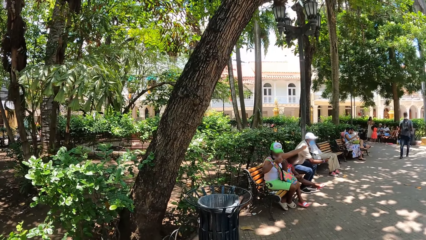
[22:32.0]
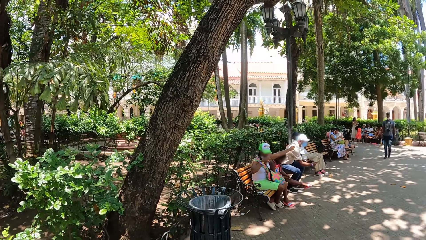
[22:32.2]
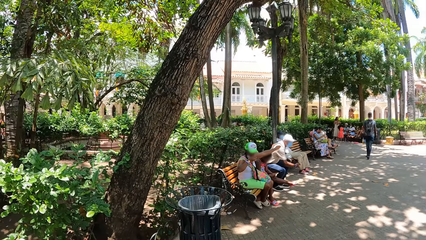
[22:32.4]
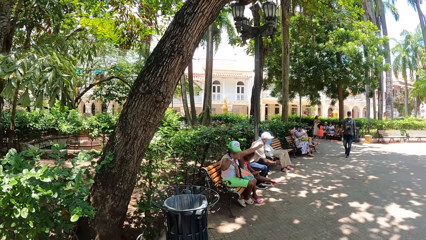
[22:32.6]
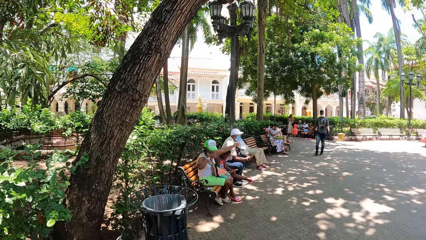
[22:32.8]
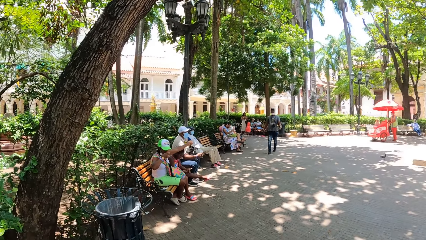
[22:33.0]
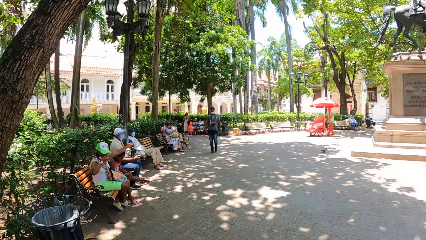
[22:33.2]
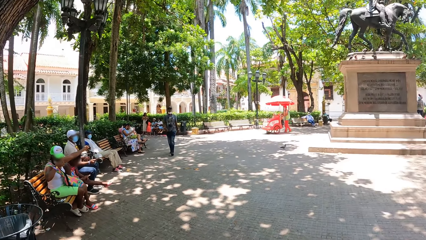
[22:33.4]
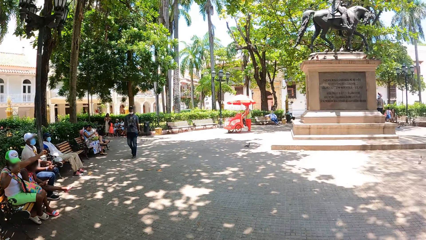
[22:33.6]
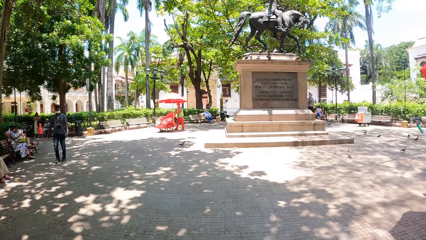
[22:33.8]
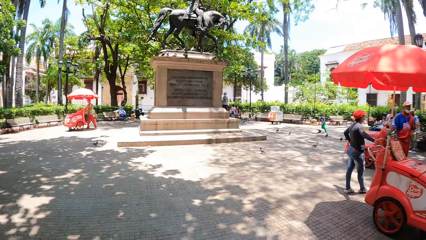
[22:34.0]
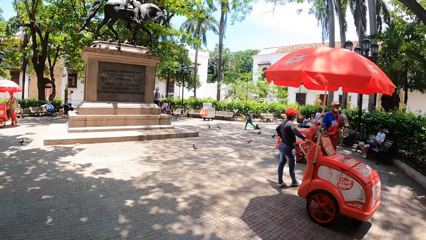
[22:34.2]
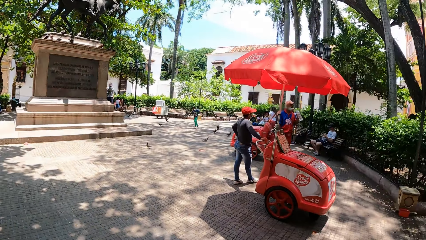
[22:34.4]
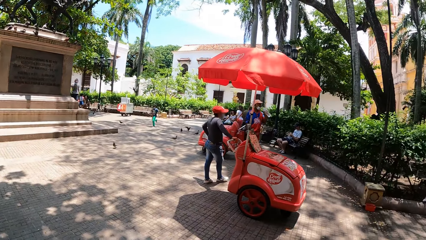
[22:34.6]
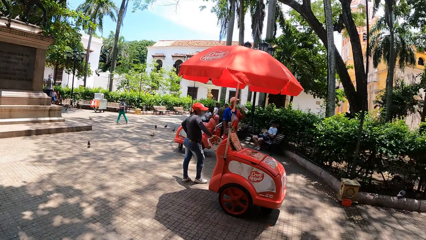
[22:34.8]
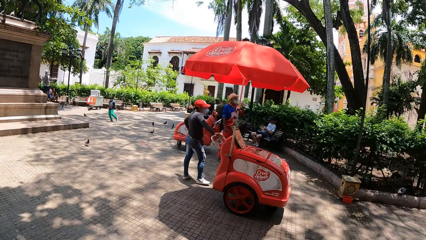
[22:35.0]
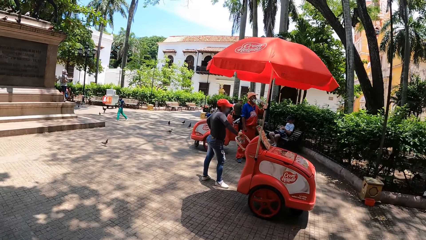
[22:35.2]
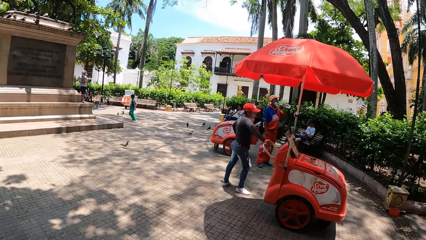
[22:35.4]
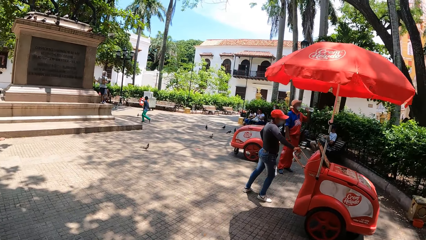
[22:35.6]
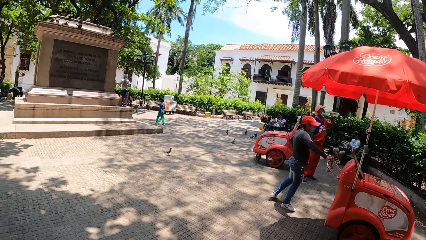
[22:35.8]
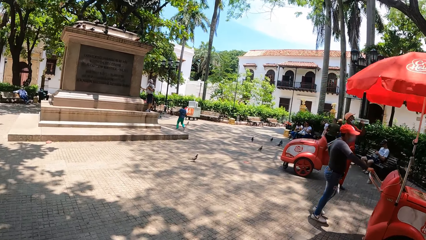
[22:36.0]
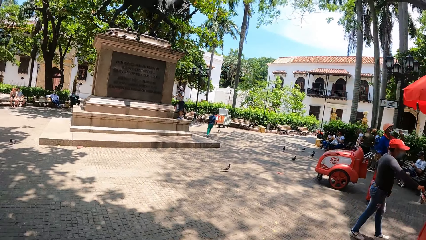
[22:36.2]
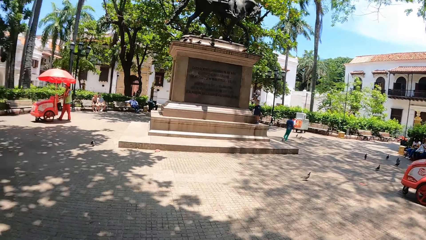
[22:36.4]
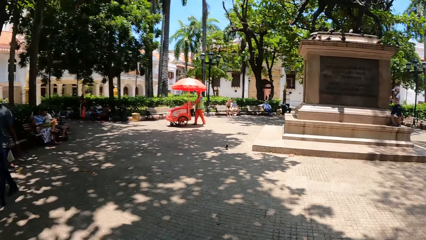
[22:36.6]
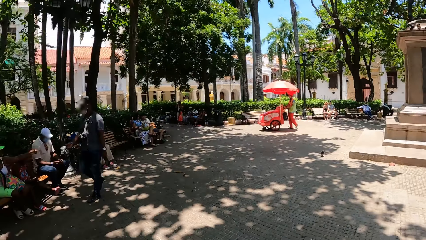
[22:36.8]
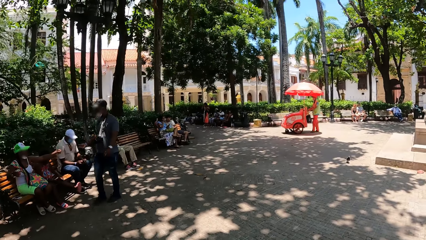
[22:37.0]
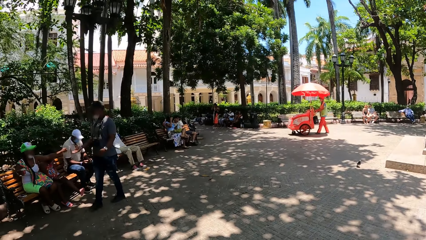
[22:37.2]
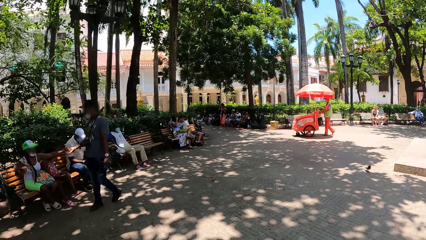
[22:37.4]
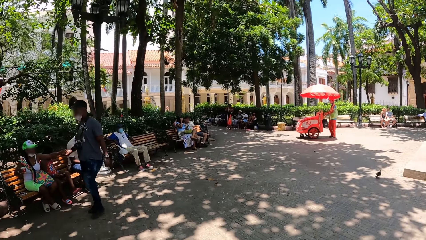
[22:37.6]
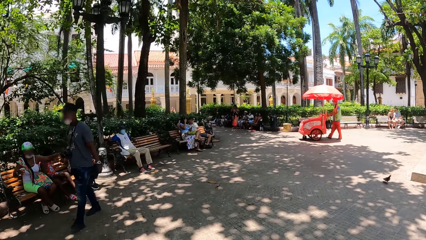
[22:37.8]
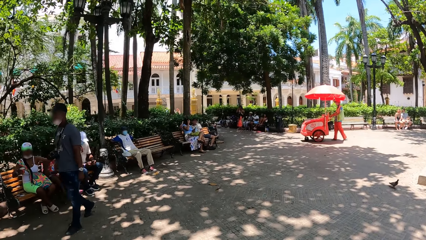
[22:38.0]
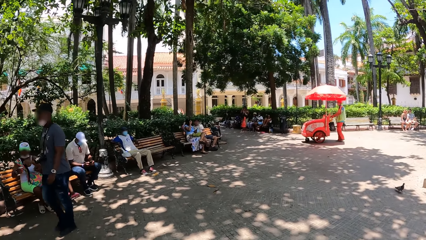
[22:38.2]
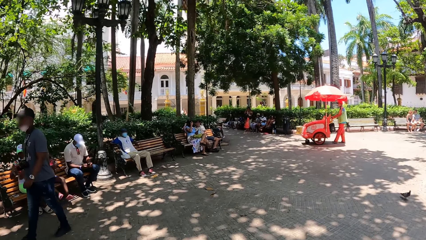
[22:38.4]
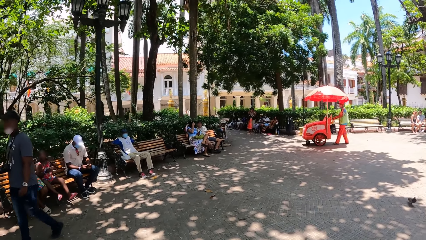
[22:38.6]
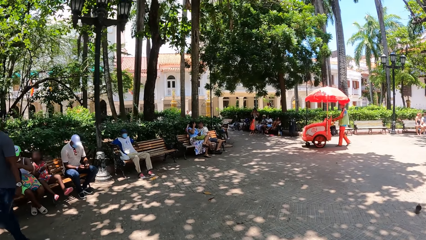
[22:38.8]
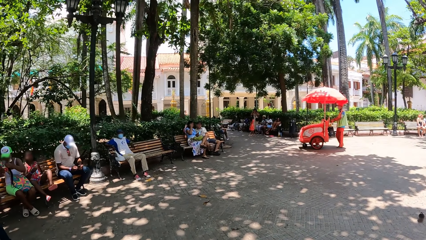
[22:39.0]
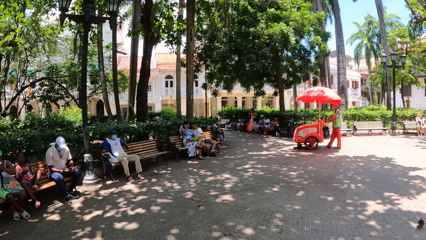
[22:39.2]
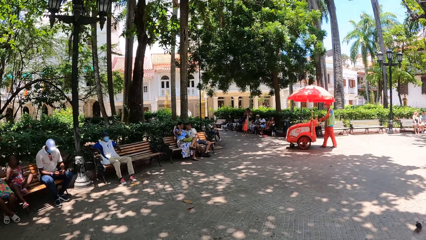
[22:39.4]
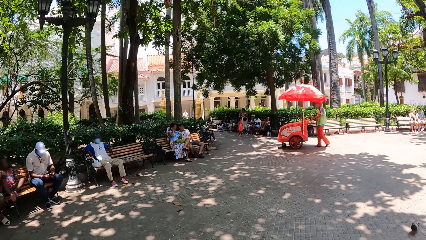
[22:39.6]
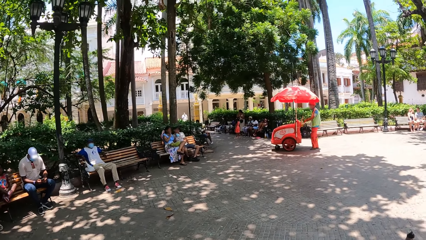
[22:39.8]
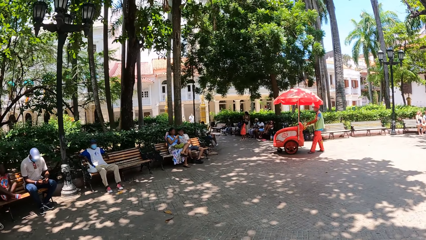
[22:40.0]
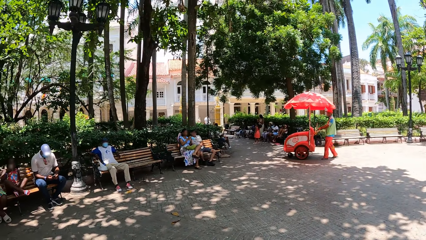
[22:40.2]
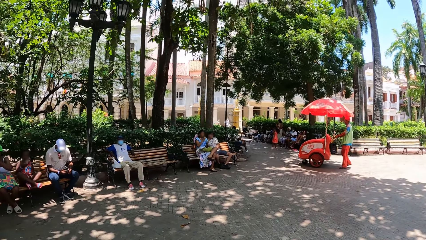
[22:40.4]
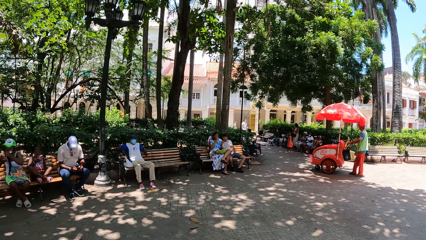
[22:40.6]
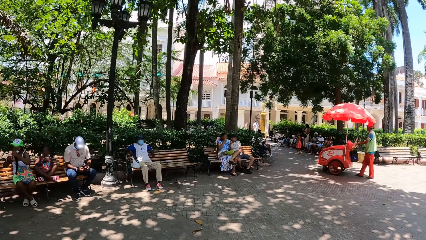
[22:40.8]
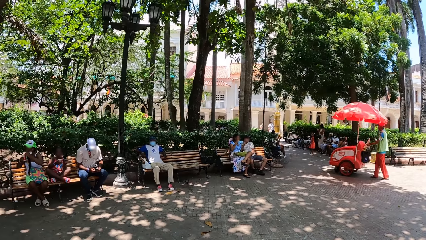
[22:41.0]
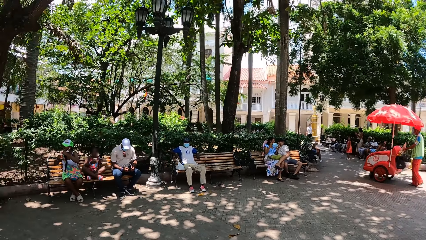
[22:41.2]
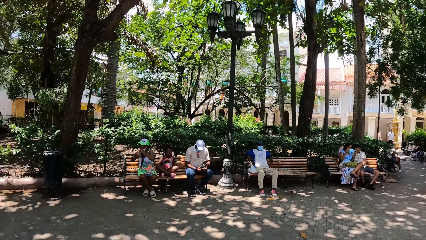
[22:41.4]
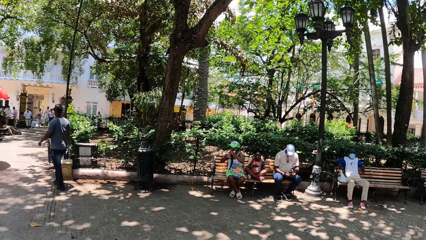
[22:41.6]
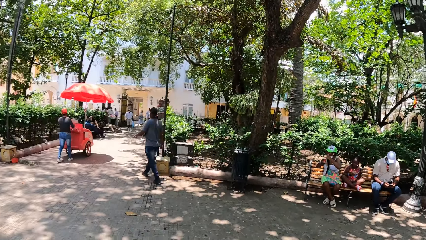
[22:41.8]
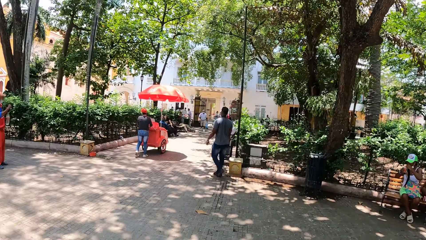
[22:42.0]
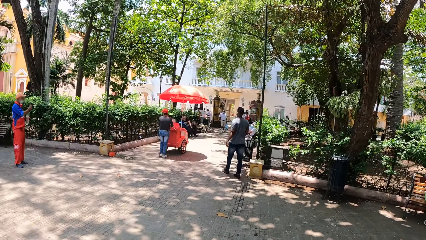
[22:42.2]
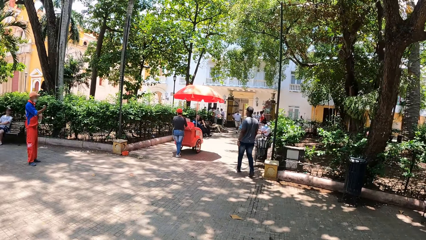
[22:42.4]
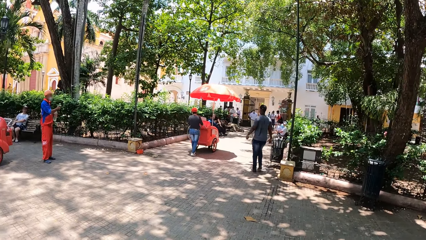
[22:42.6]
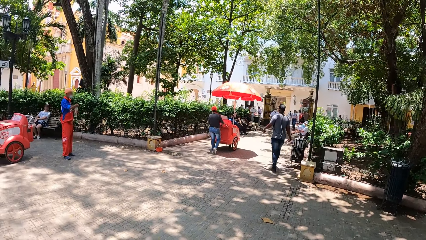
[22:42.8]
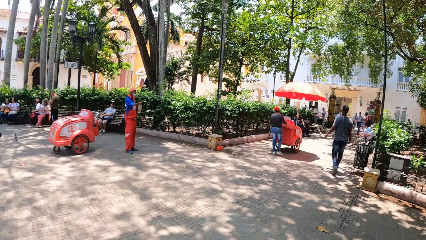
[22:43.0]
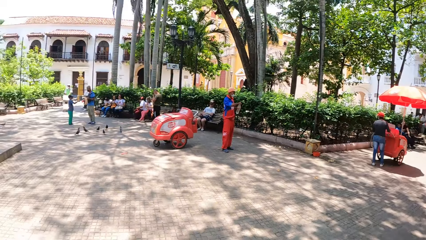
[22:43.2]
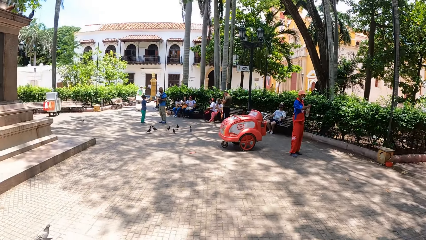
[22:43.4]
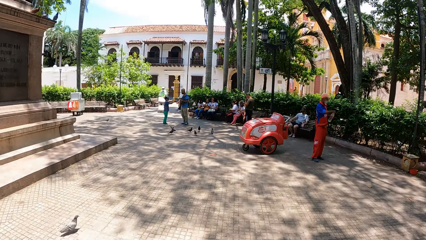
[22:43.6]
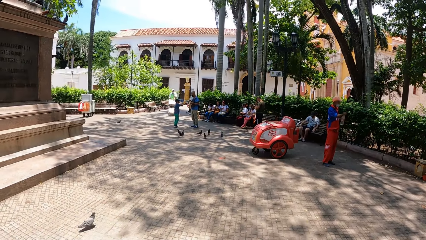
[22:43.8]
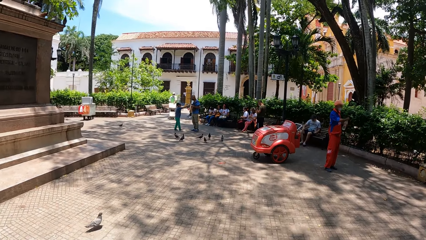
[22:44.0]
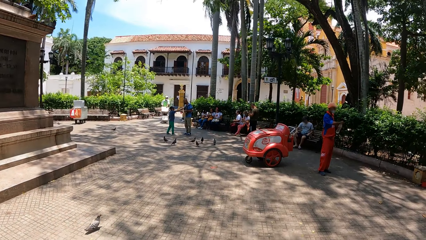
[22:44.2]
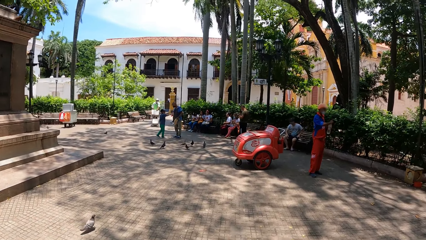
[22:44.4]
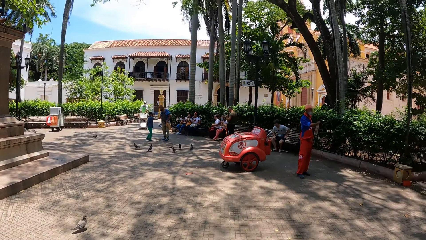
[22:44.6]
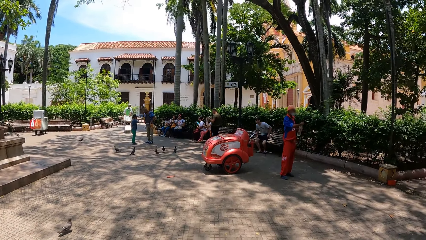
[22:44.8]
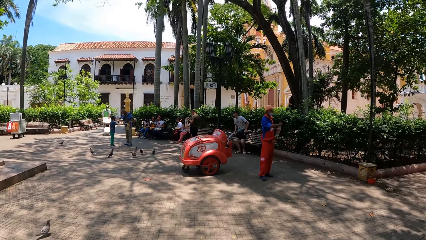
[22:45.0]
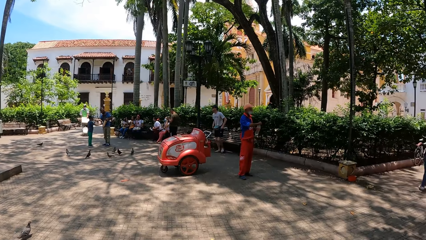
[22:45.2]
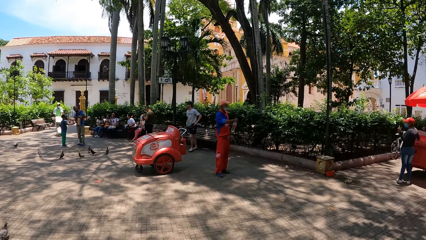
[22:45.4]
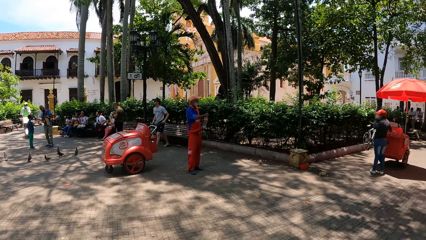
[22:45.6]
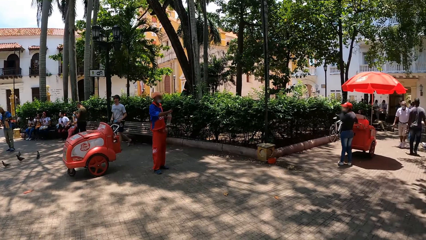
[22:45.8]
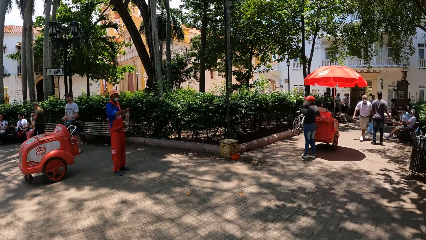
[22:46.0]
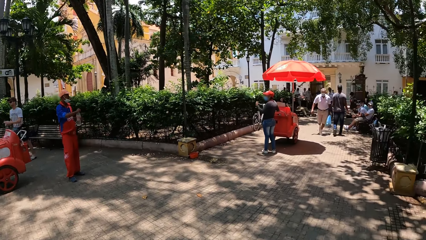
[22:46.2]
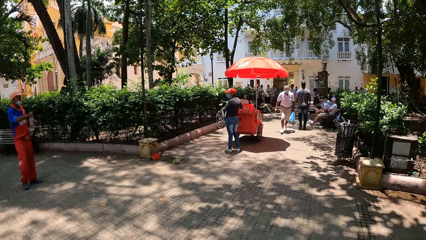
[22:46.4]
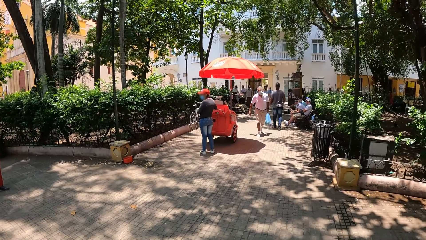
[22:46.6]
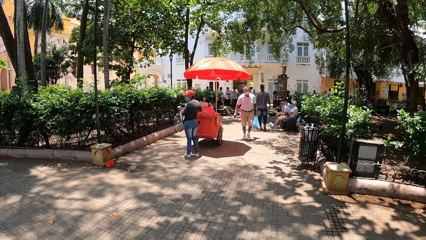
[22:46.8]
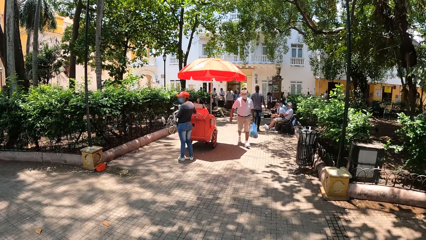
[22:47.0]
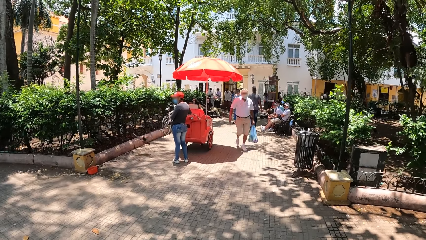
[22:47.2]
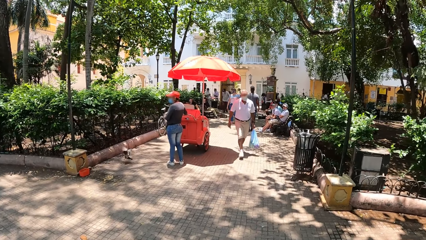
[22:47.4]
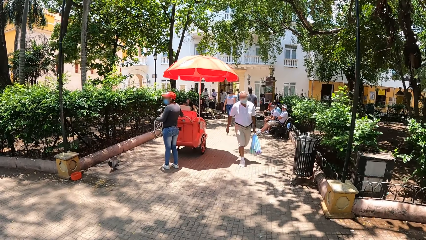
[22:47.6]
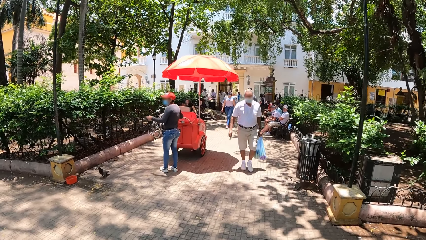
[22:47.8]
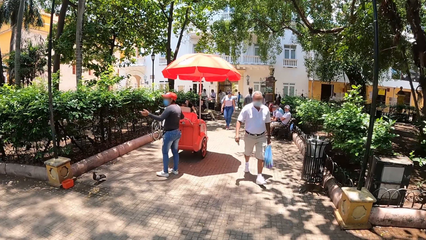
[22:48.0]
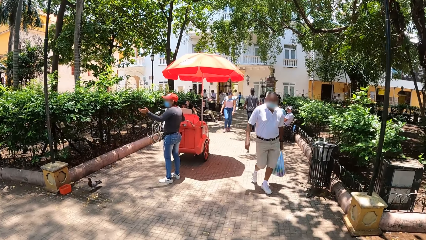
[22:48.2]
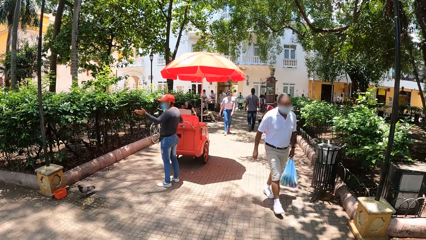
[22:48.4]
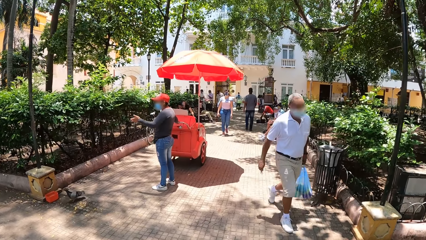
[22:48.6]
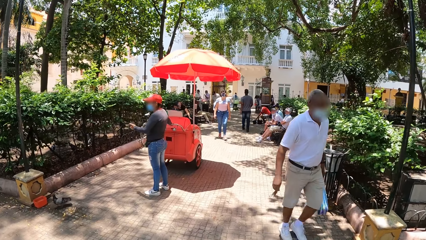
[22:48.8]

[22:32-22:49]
The camera wearer walks along the park. A person moves around. The camera wearer looks around the park. Another person pushes a trolley. The first person moves around.
